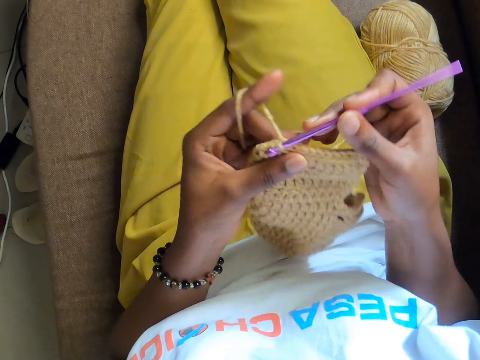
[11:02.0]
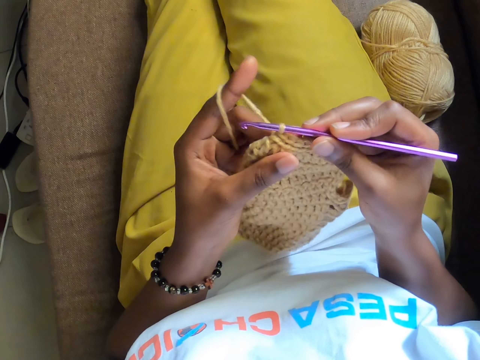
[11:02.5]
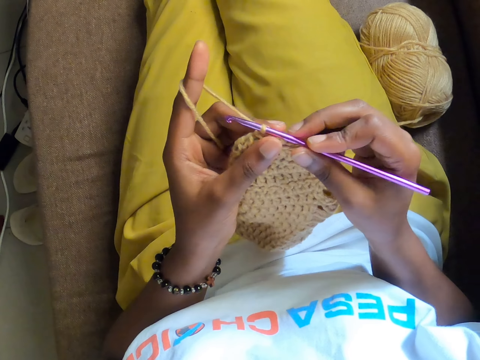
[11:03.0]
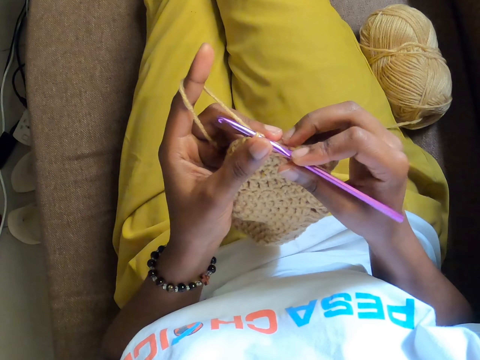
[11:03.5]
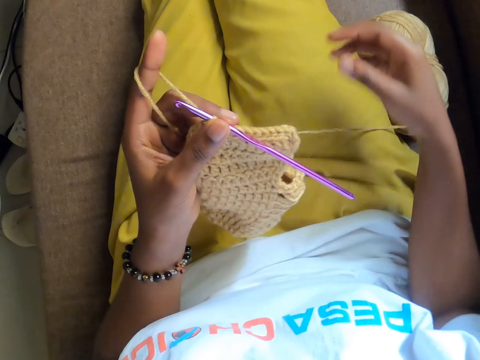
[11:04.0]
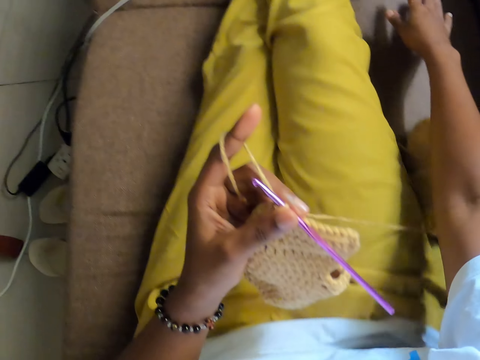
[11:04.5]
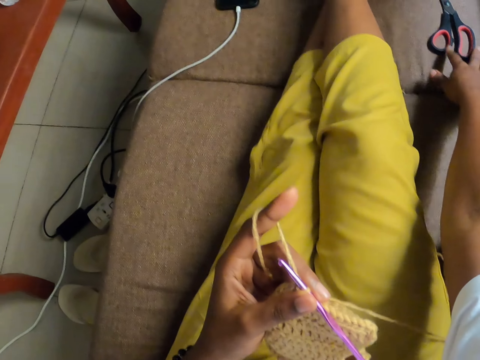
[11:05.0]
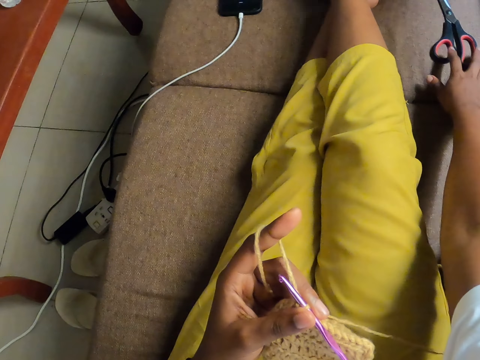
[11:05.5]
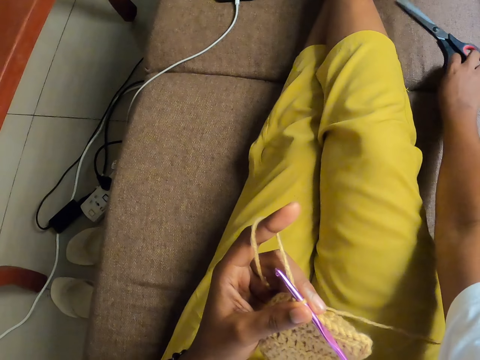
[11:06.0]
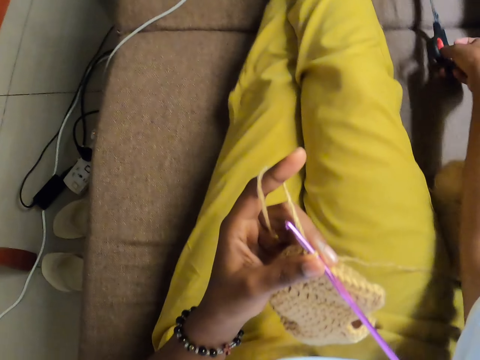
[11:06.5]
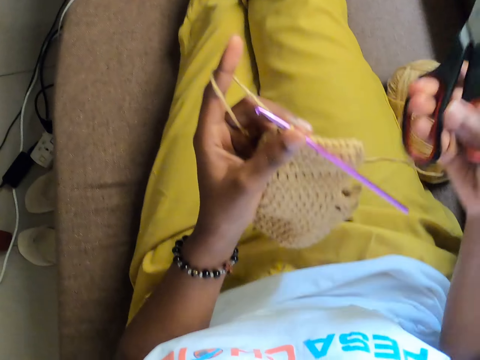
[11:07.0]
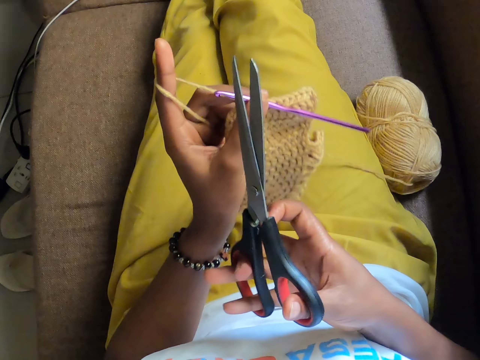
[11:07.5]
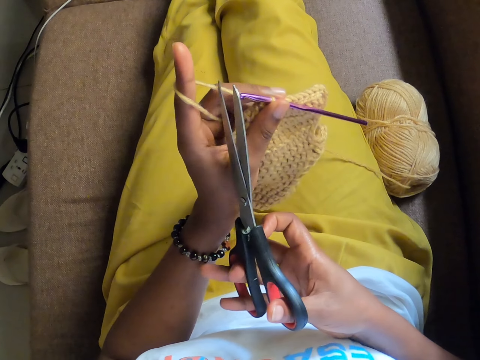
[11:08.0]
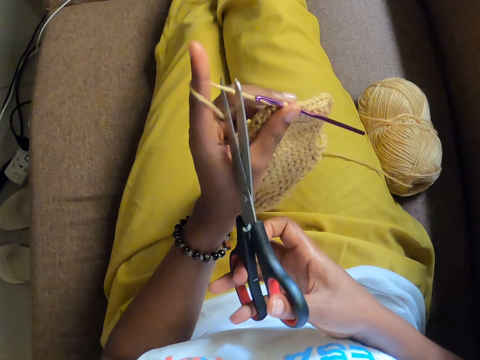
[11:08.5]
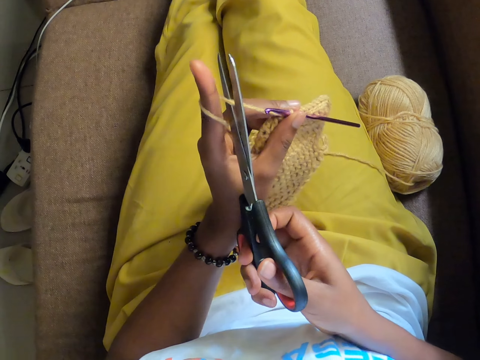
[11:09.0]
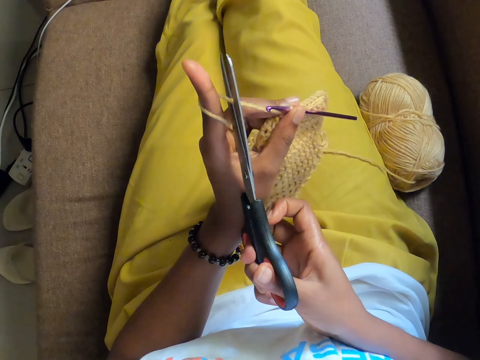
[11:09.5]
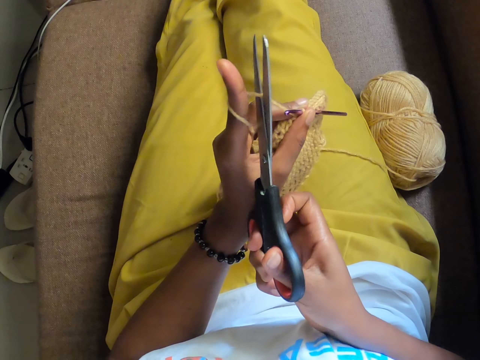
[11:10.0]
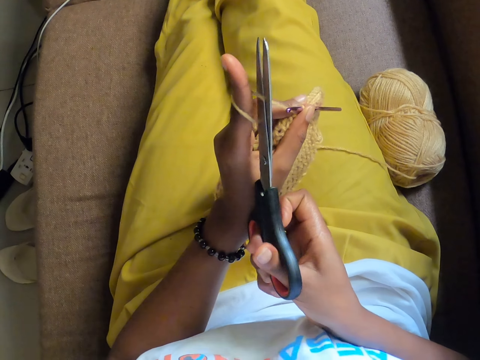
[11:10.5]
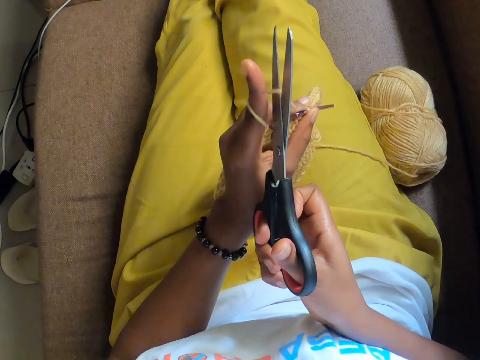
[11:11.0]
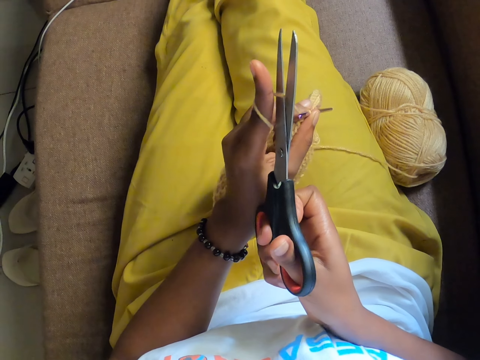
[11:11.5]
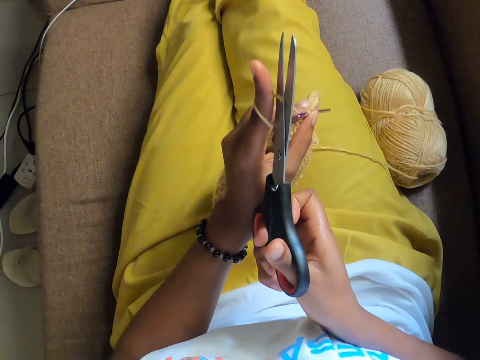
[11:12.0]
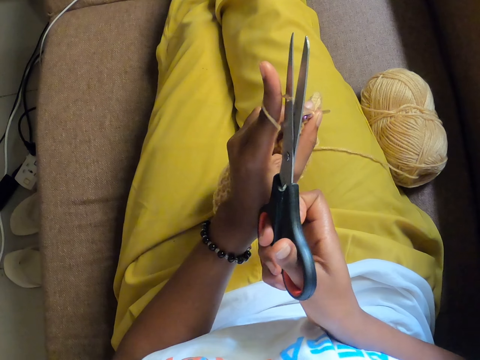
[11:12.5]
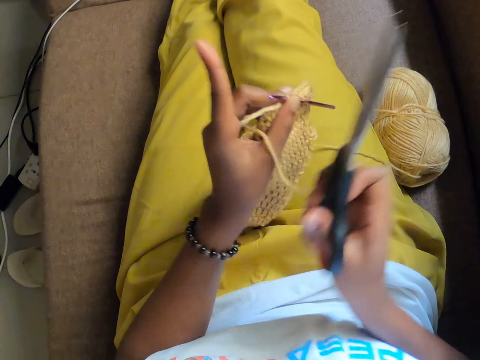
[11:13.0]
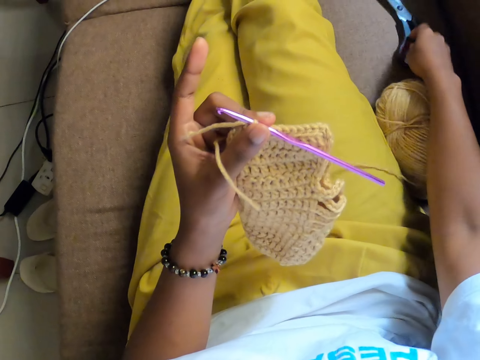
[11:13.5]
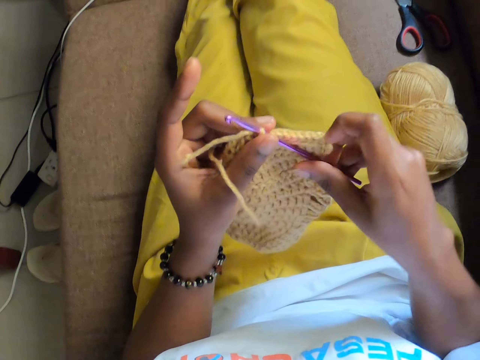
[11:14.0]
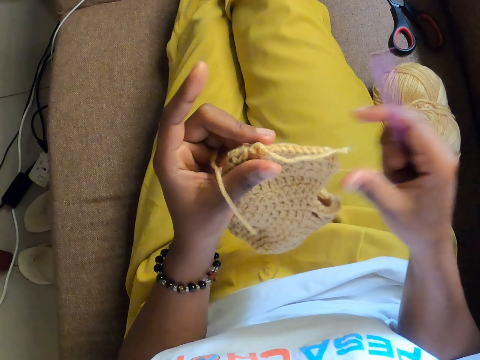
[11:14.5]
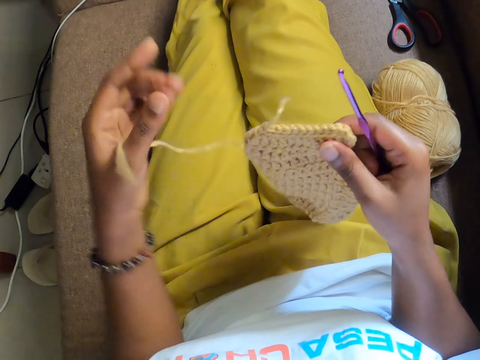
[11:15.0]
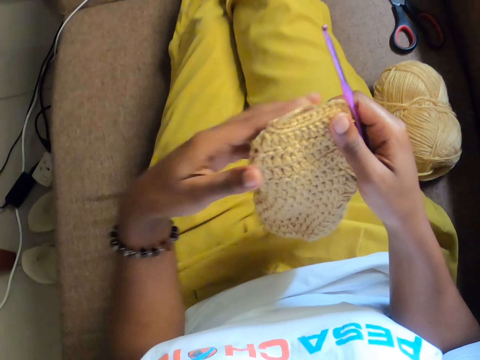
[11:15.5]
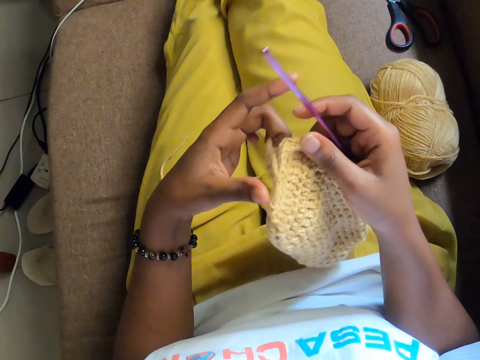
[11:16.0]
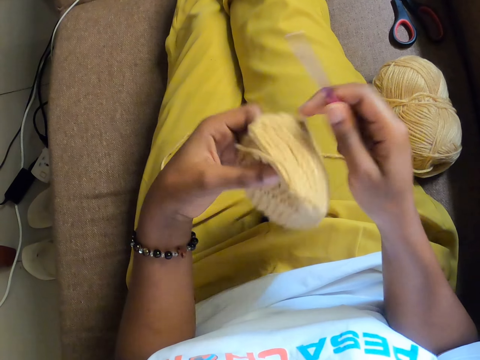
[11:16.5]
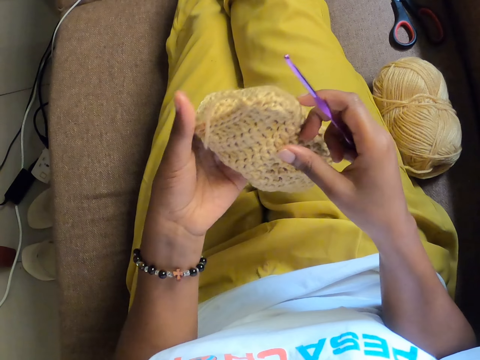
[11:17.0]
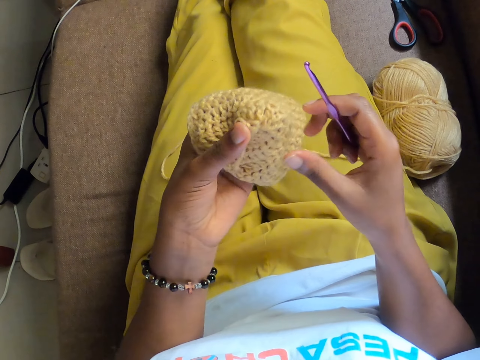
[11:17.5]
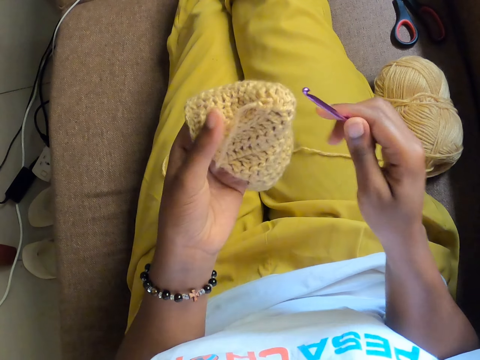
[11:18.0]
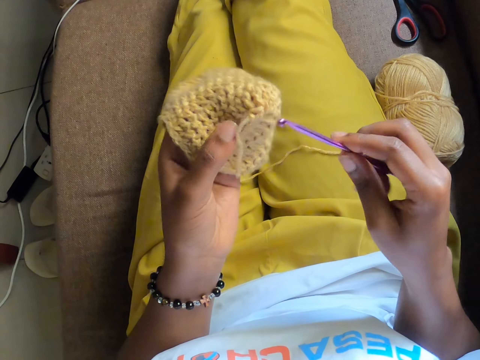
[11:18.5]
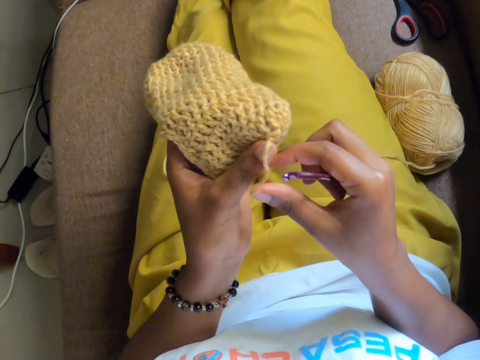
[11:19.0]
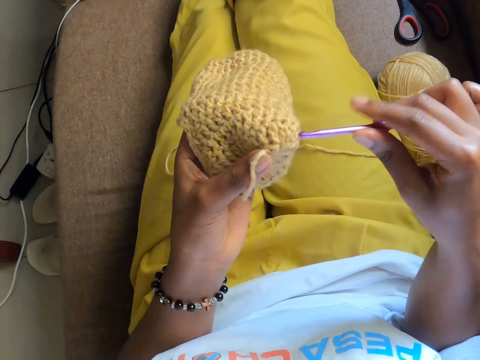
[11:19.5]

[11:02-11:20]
The camera wearer holds the yarn and crochet hook in her left hand. She picks up a pair of scissors from the mattress with her right hand. She cuts the yarn in her left hand with the pair of scissors in her right hand. She drops the pair of scissors in her right hand on the mattress. She takes the crochet hook. She holds the crochet hook in her right hand. She pulls the thread. She holds the yarn in her right hand. She holds the yarn in both hands. She takes a woolen sock from the right hand. She holds the yarn in her left hand.

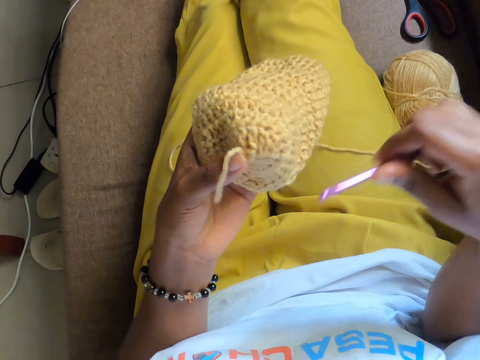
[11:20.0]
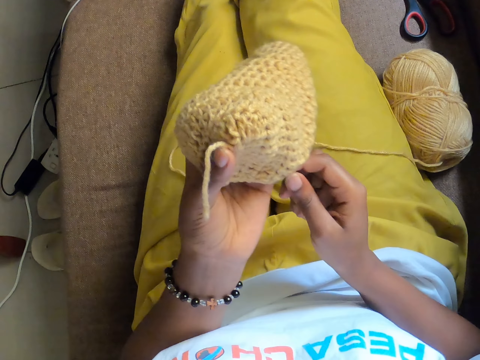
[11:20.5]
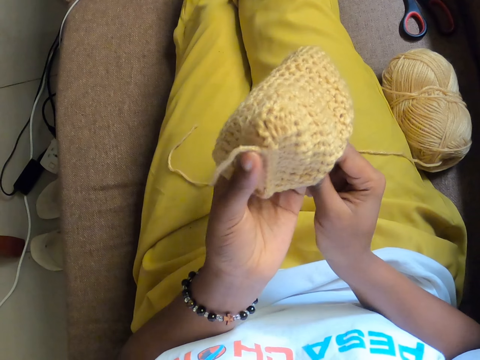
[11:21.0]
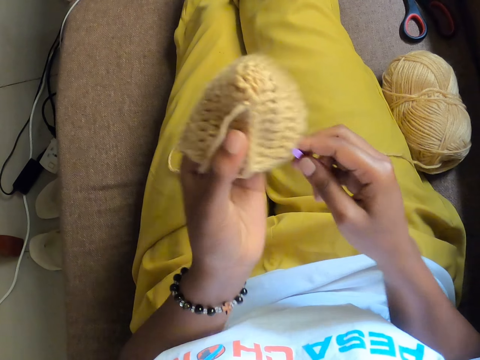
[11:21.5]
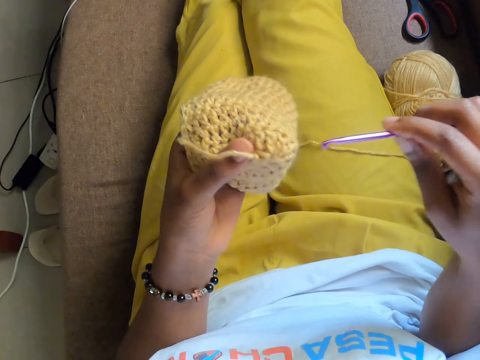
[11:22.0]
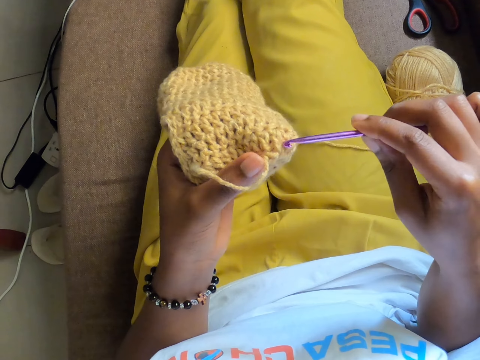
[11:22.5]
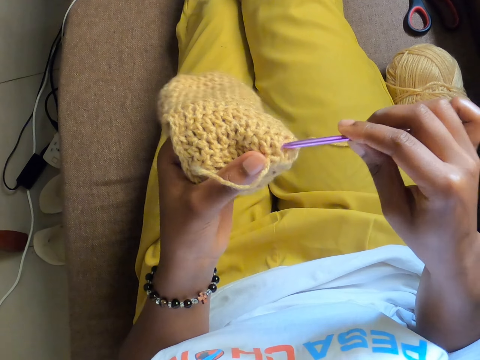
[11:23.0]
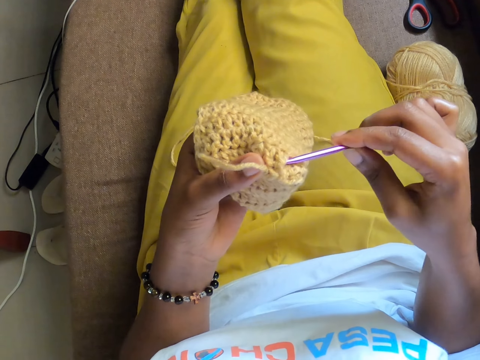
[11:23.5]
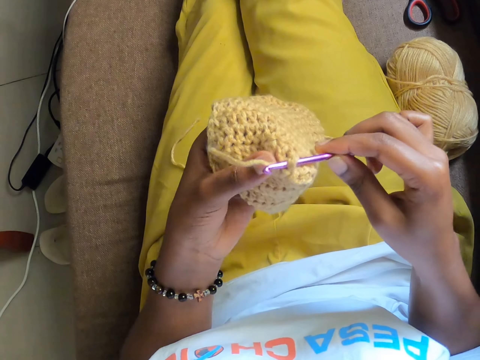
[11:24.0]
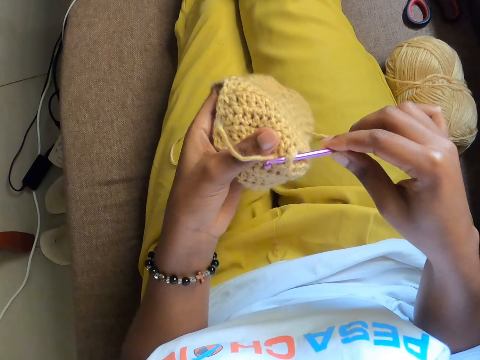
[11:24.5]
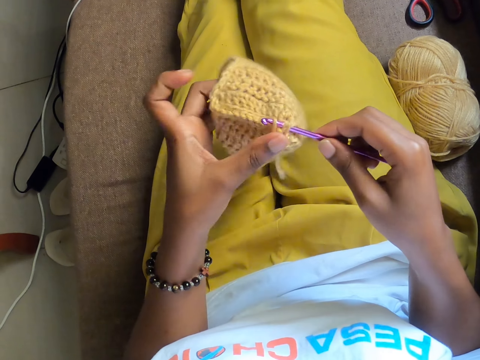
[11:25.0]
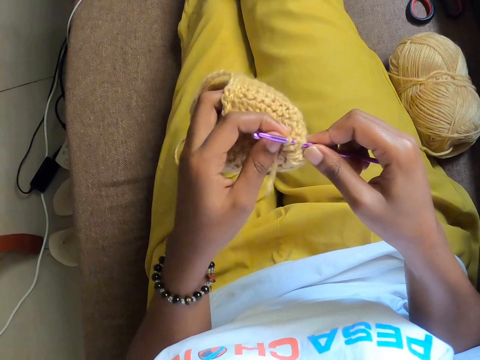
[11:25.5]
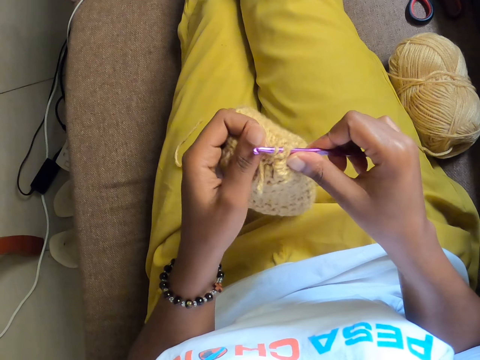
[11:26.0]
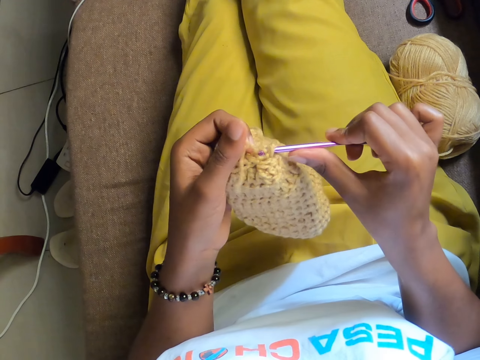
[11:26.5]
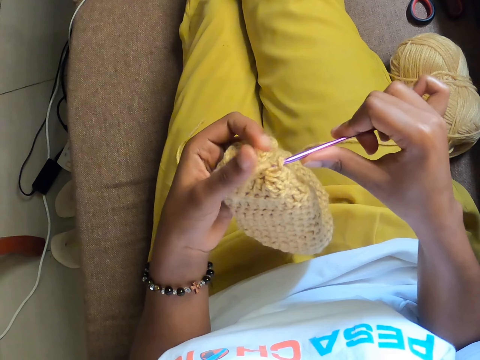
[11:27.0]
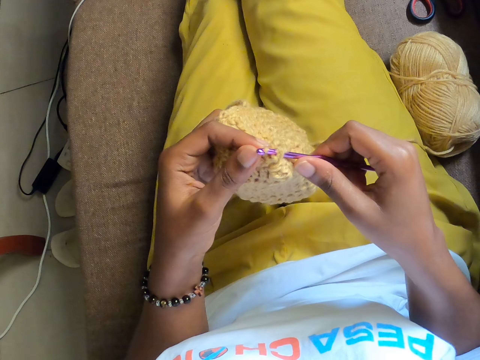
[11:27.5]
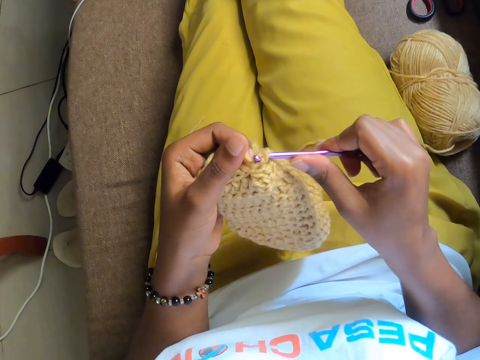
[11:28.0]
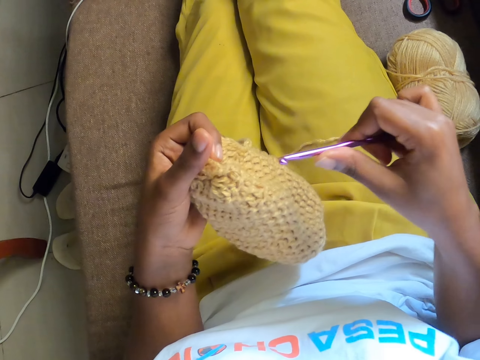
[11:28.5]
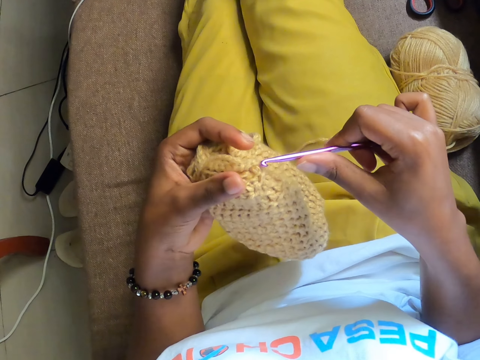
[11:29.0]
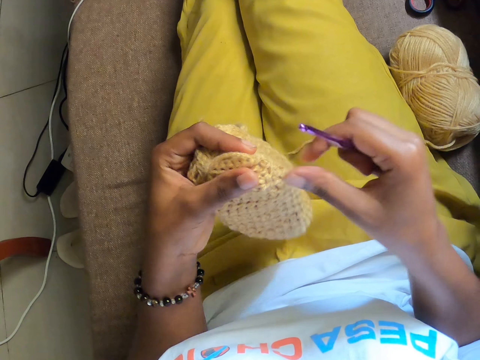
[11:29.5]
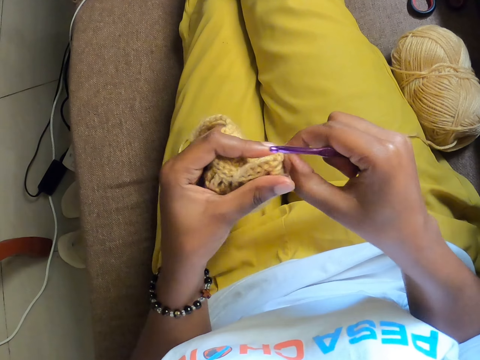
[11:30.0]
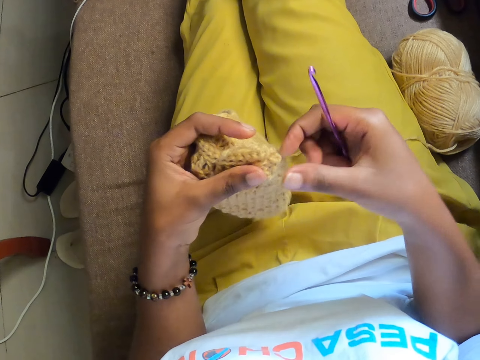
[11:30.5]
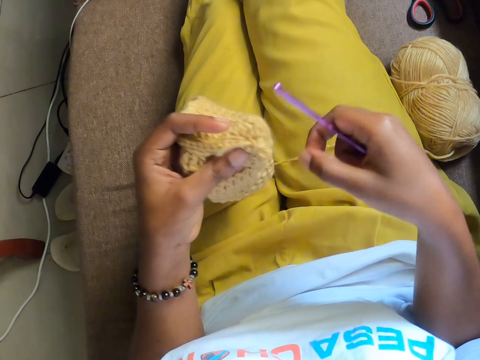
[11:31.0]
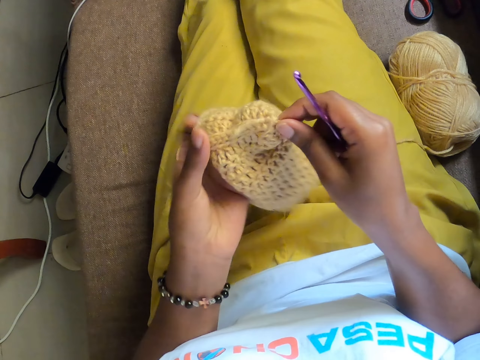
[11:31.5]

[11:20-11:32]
The camera wearer places the crochet hook in her right hand in the yarn or woolen sock in her left hand. She crochets the yarn in her left hand with the crochet hook in her right hand. She removes the crochet hook from the woolen sock. She unravels the yarn in her left hand with her right hand. She pulls the thread.
